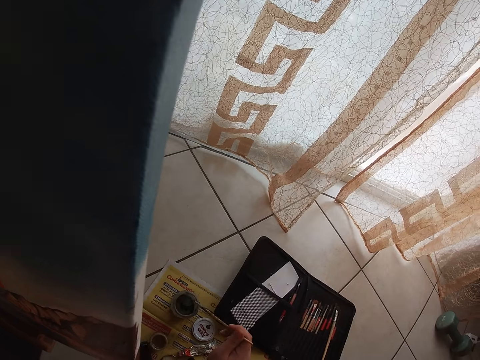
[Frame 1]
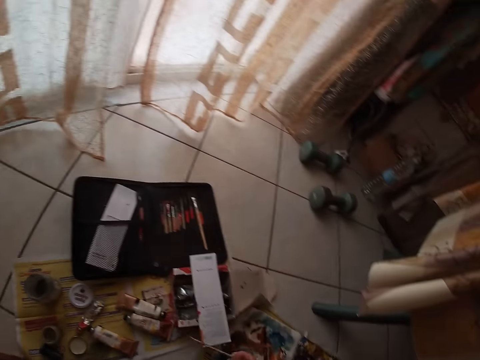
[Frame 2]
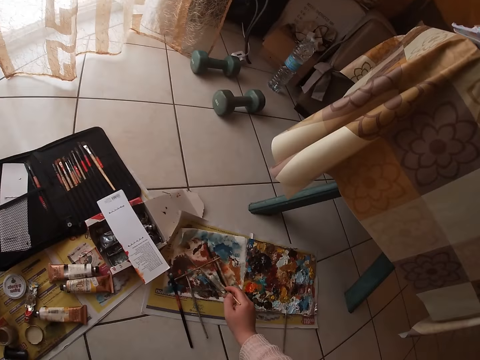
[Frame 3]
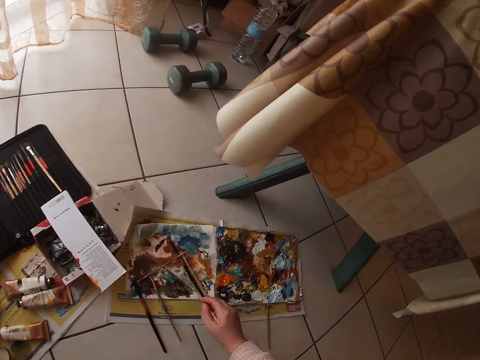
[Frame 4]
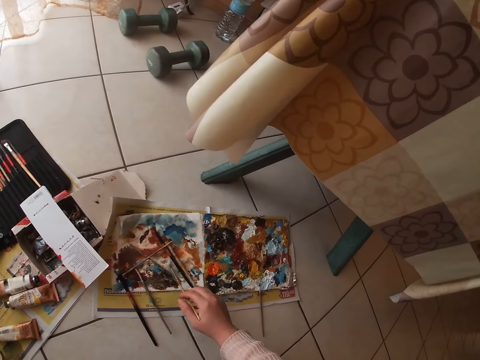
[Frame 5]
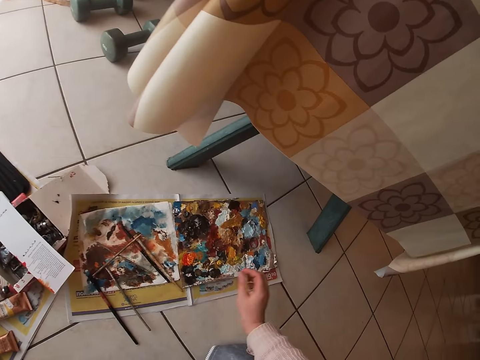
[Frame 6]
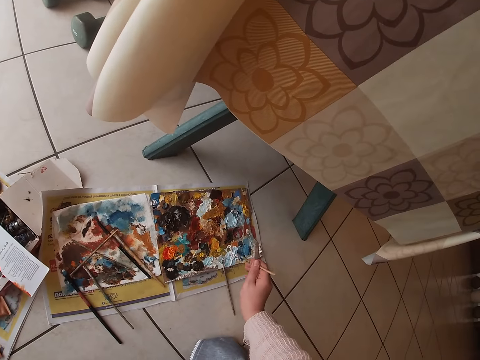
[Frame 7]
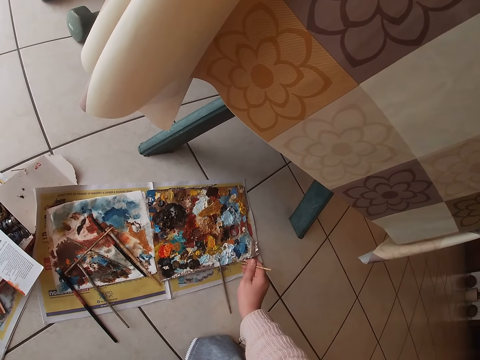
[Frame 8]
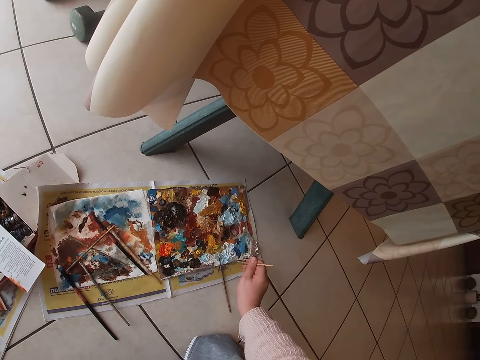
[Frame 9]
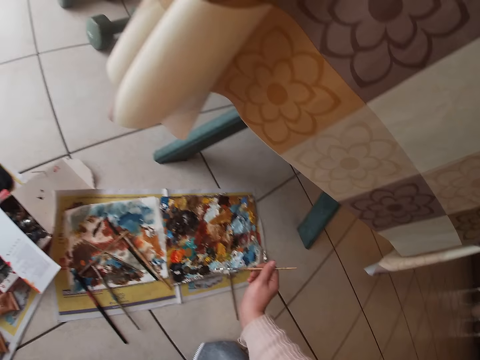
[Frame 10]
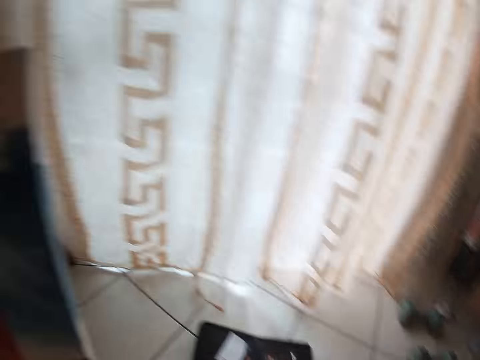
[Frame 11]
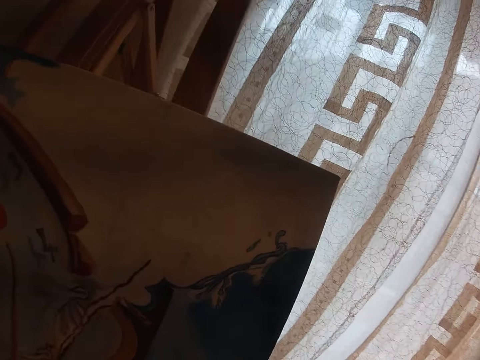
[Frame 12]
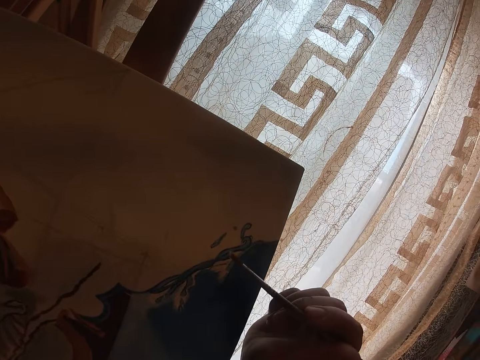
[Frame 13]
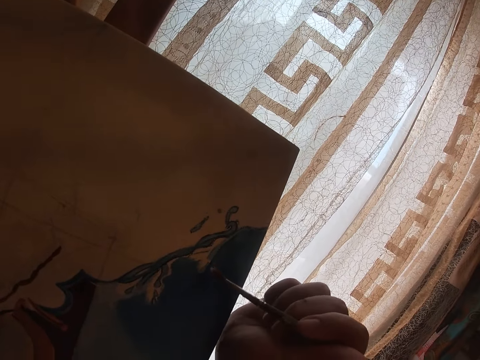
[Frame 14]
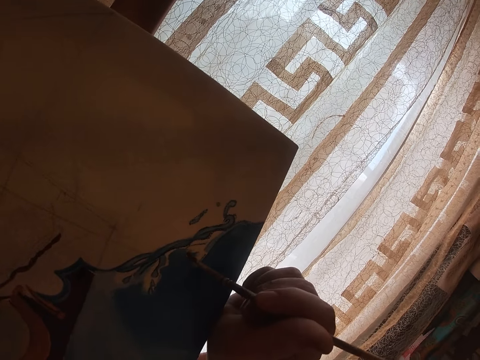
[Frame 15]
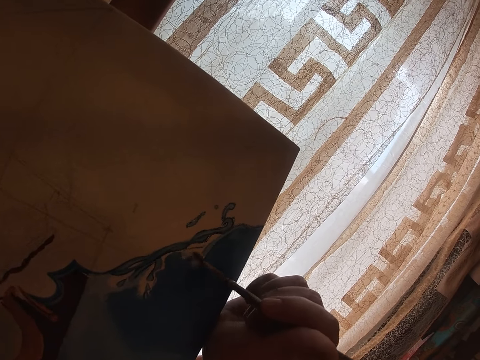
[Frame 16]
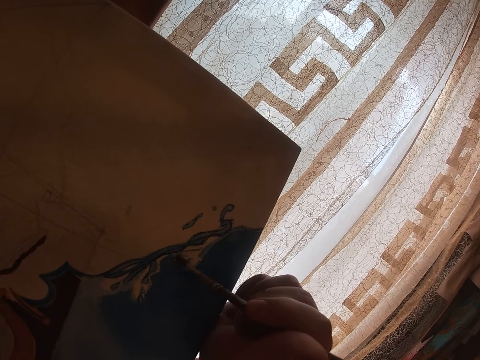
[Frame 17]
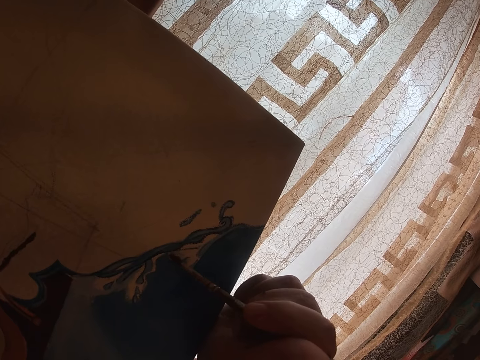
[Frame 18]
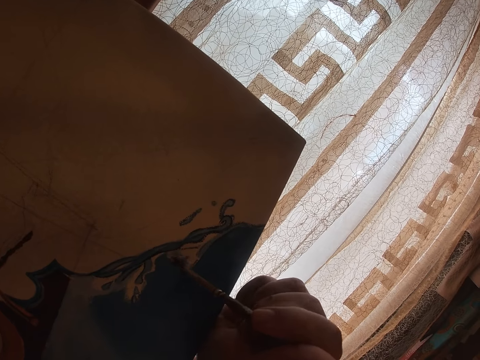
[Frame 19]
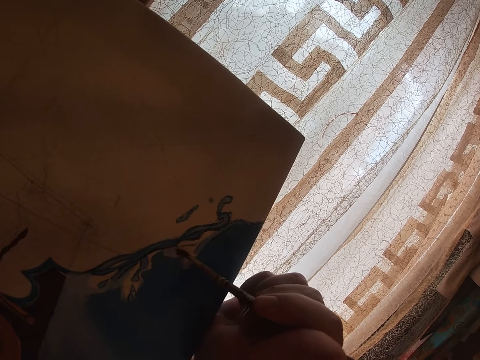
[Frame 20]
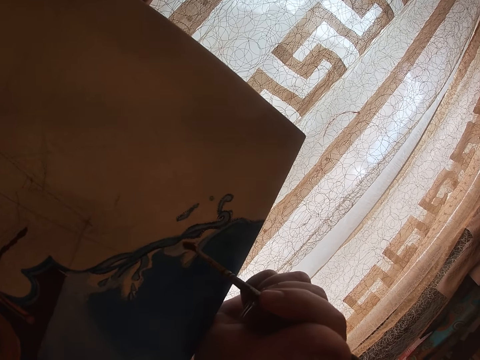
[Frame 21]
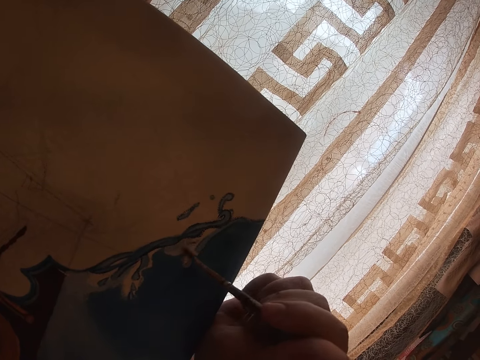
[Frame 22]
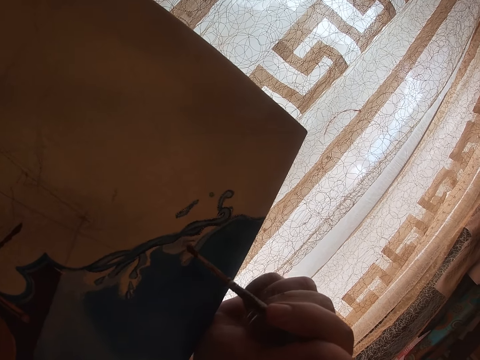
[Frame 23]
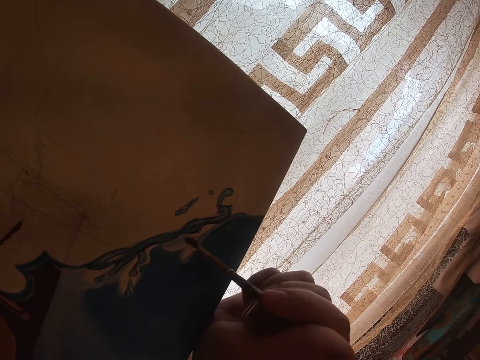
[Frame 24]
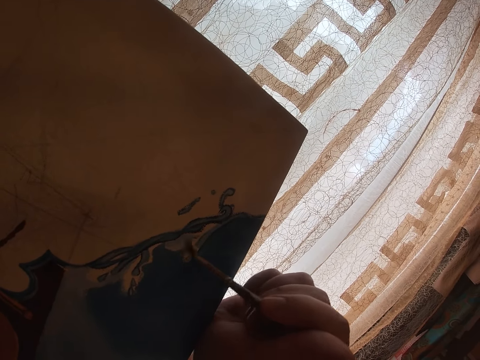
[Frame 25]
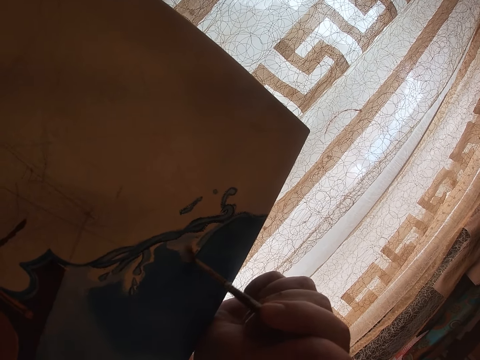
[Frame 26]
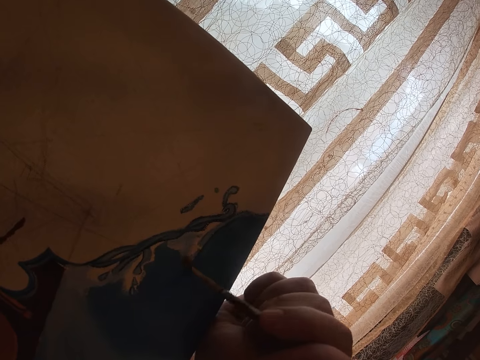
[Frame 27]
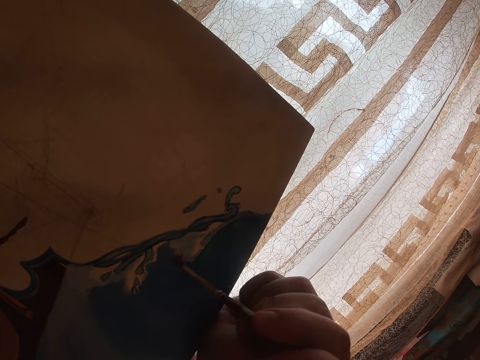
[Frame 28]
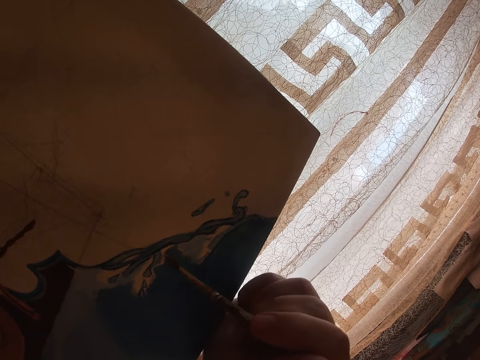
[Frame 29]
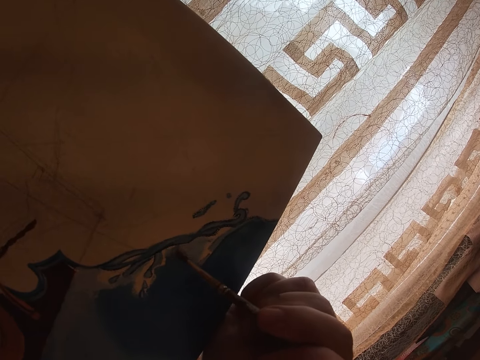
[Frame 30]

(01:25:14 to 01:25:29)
The camera wearer cleans the paint brush on the piece of paper on the floor. They spread paint on the piece of paper with the paint brush. They dab the paint brush with the palette. They scoop paint from the paint palette with the paint brush. They paint a canvas with the paint brush.

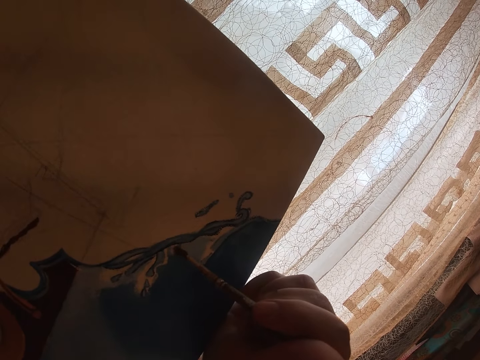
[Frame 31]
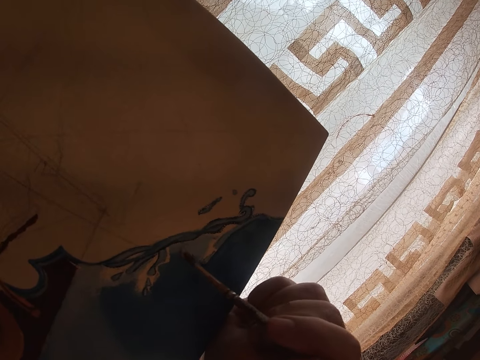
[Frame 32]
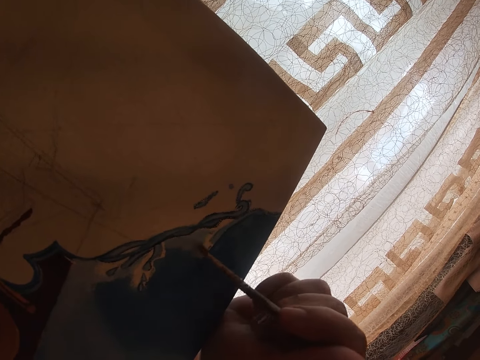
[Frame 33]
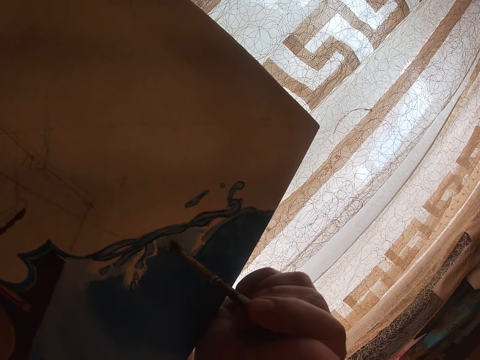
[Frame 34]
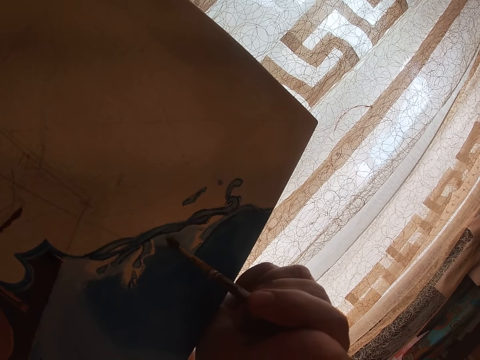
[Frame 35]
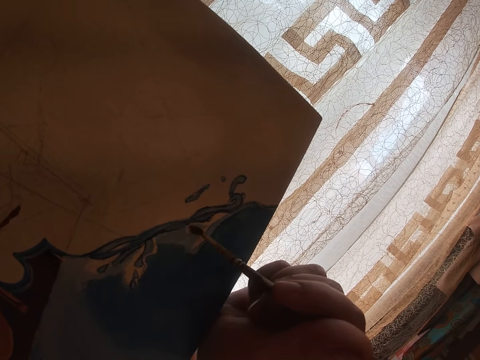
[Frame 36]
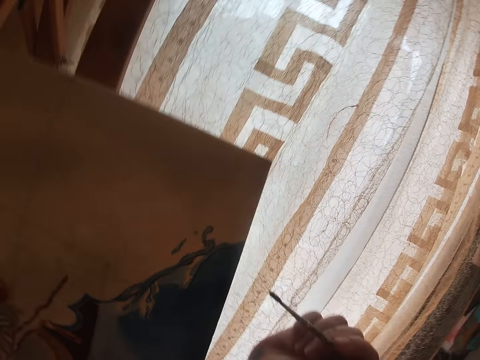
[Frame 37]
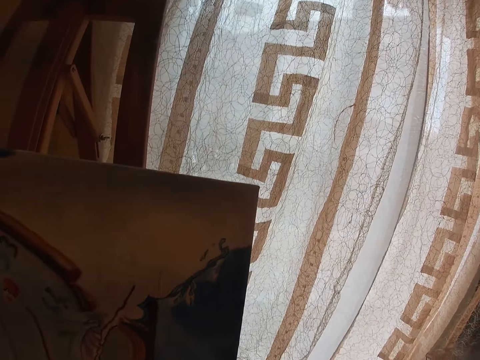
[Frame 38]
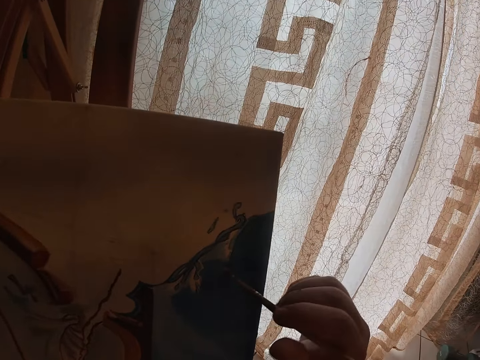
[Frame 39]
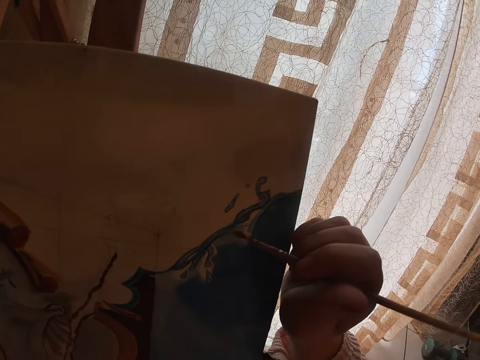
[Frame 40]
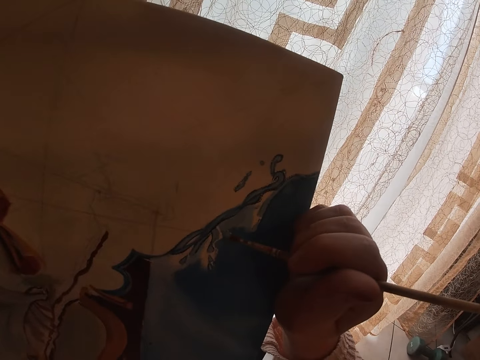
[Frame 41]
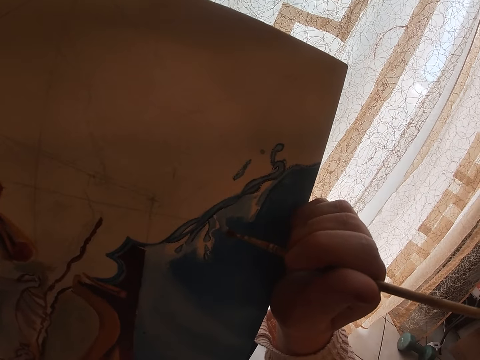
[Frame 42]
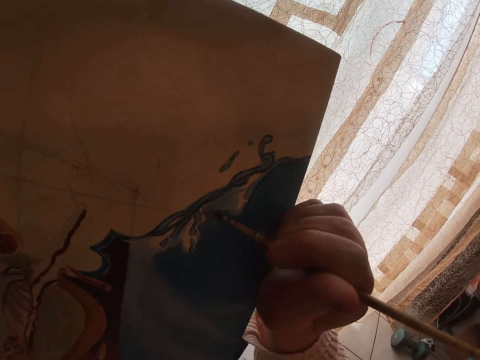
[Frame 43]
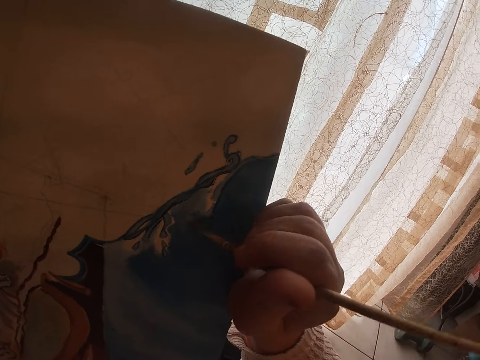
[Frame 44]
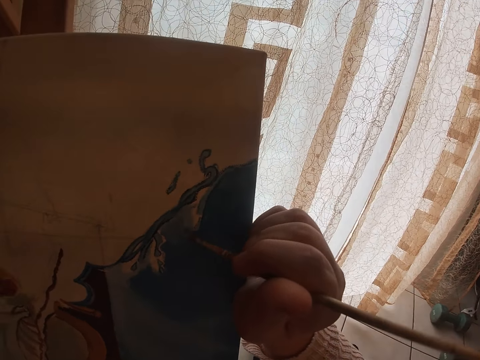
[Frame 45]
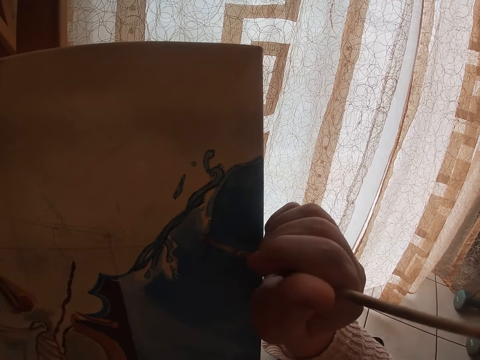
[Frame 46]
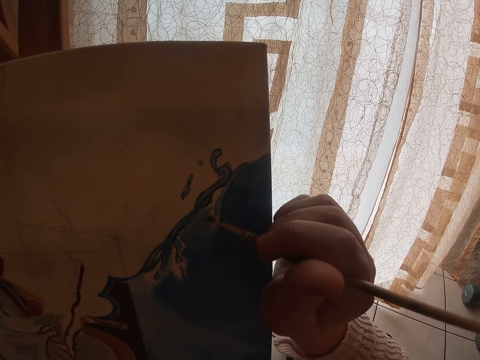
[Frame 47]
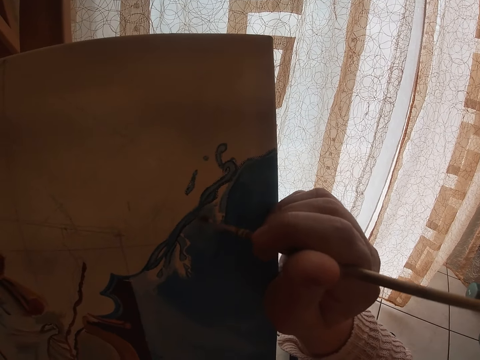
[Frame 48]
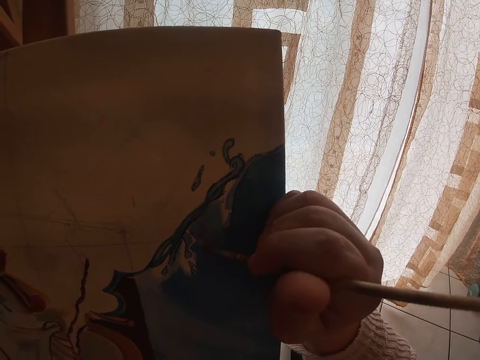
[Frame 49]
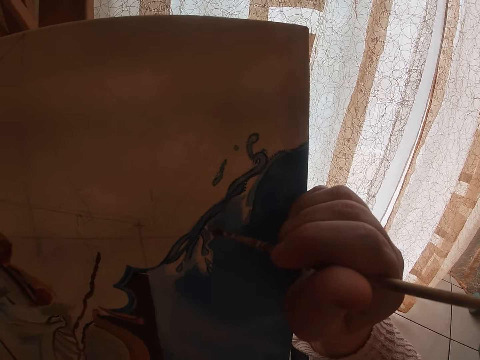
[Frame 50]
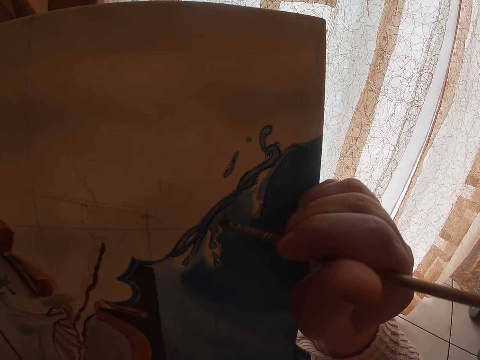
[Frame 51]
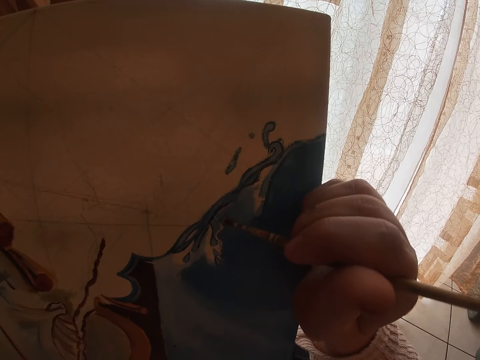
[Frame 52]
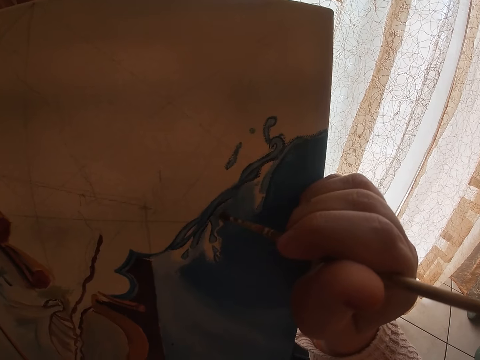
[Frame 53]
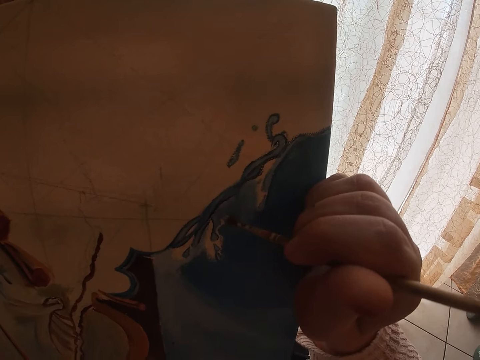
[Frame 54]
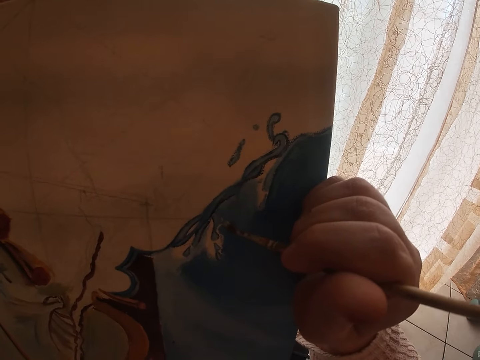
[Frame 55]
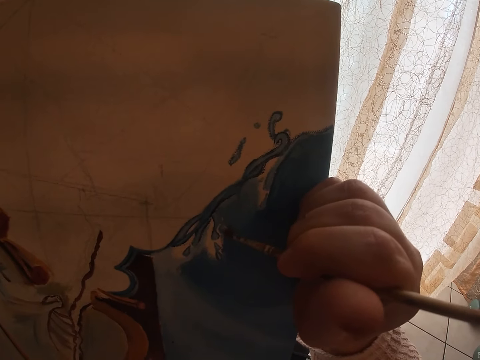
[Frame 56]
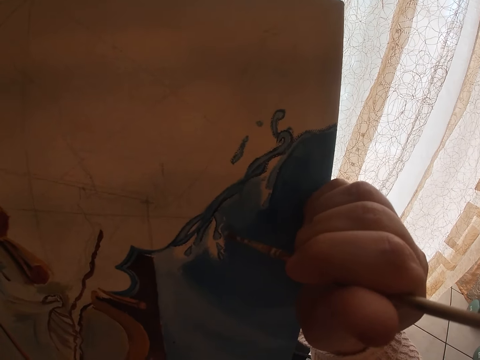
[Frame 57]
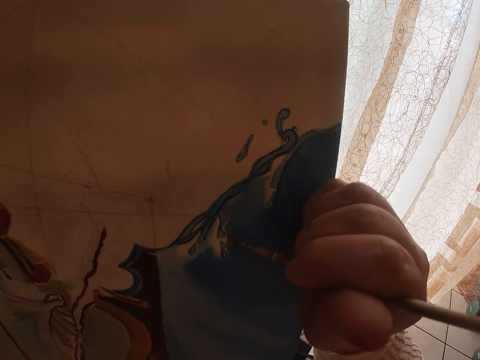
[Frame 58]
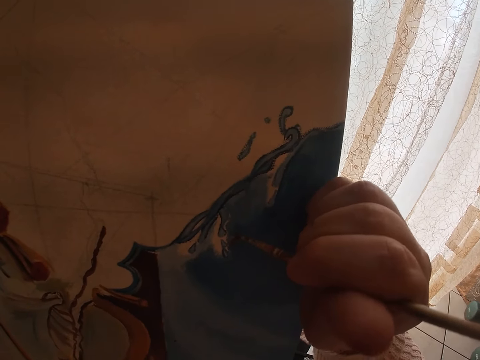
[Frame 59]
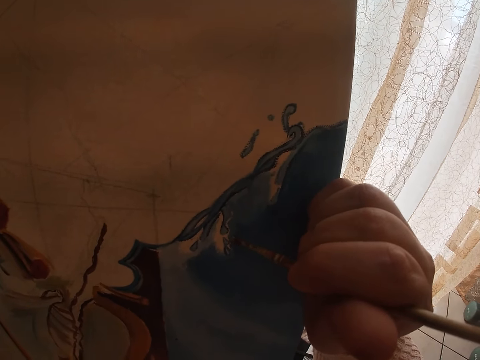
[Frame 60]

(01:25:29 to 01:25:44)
The camera wearer moves back away from a canvas. They paint the canvas with a paint brush.
